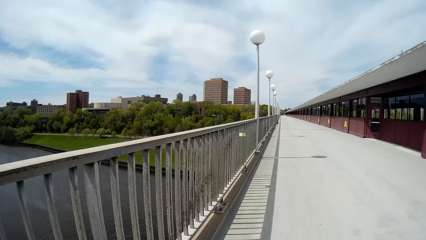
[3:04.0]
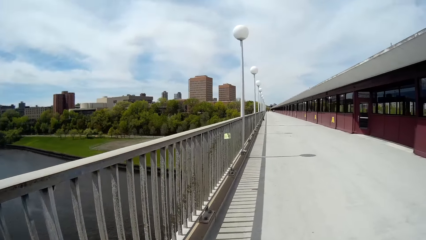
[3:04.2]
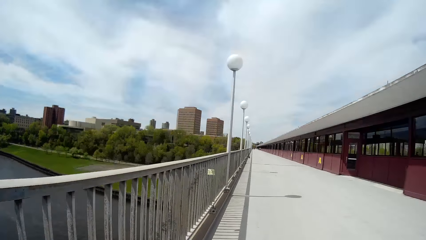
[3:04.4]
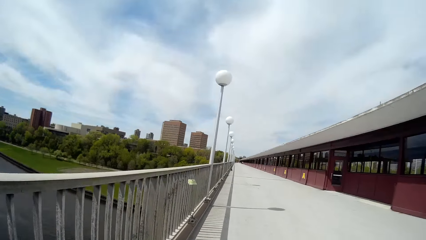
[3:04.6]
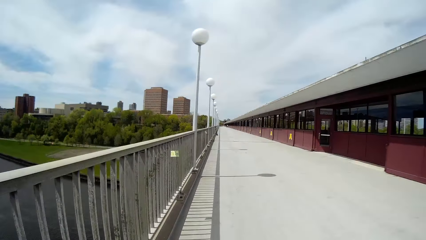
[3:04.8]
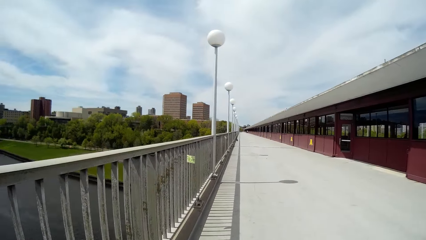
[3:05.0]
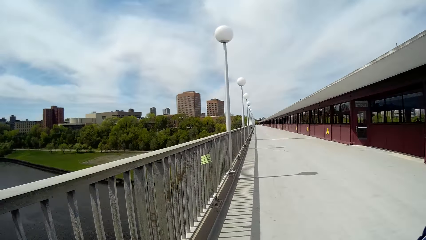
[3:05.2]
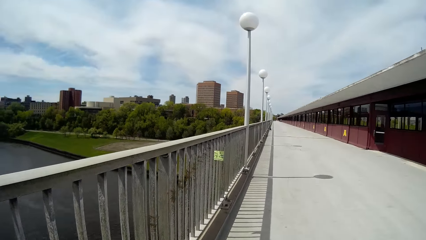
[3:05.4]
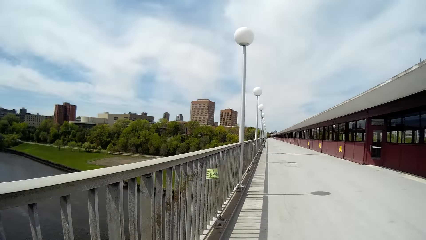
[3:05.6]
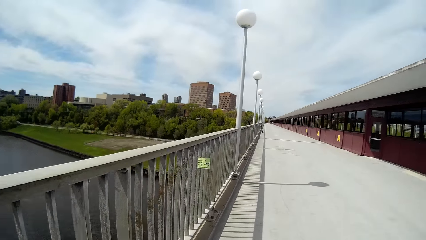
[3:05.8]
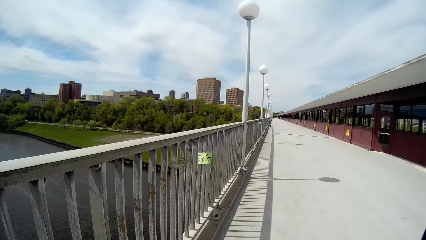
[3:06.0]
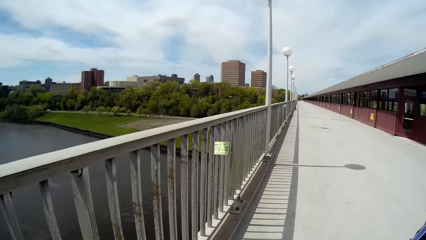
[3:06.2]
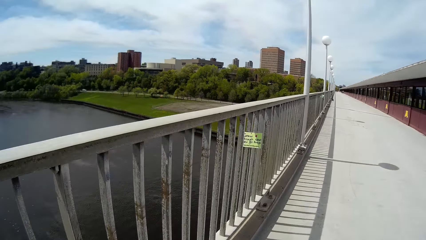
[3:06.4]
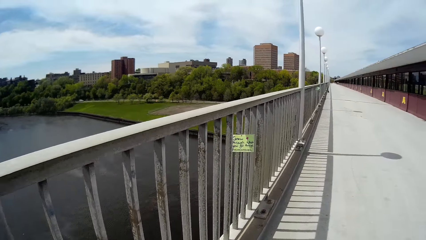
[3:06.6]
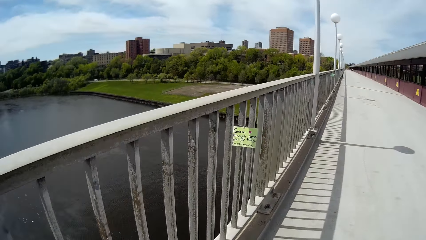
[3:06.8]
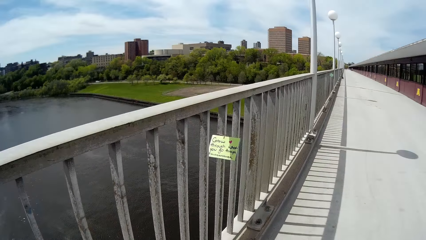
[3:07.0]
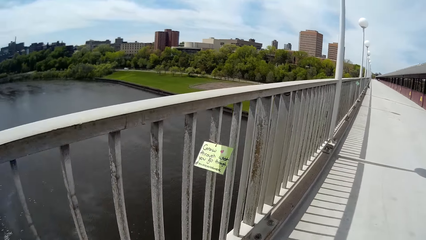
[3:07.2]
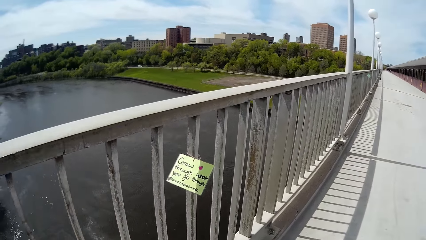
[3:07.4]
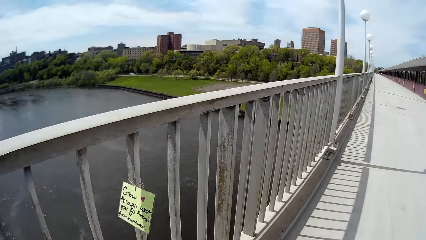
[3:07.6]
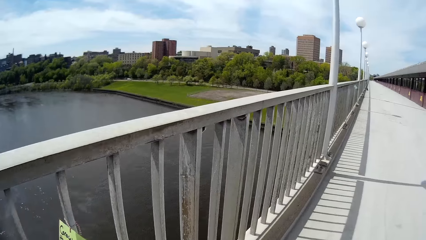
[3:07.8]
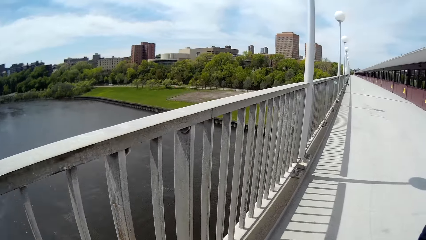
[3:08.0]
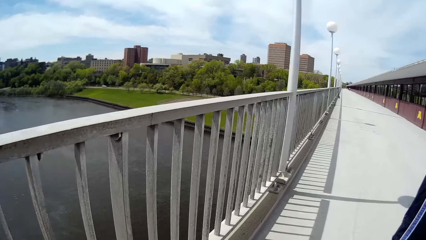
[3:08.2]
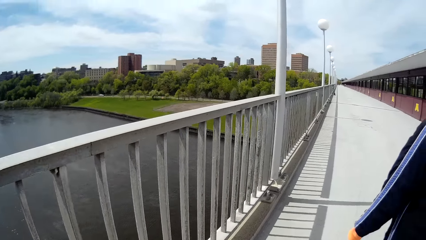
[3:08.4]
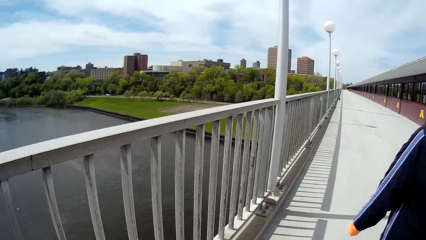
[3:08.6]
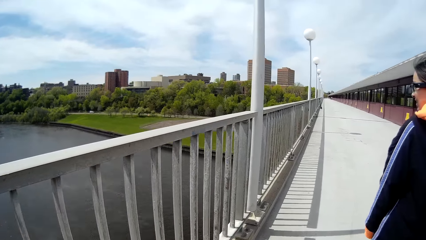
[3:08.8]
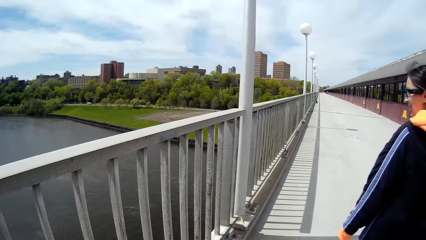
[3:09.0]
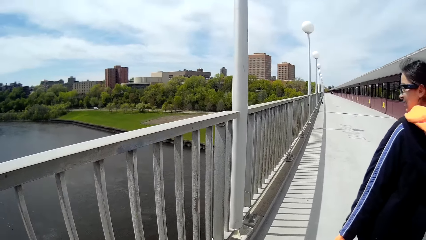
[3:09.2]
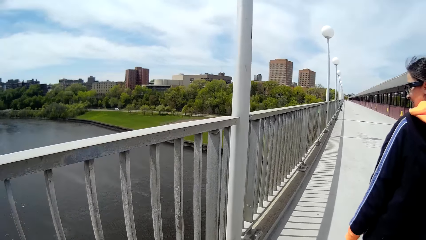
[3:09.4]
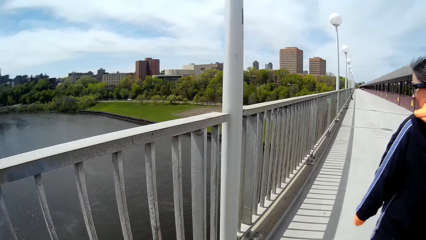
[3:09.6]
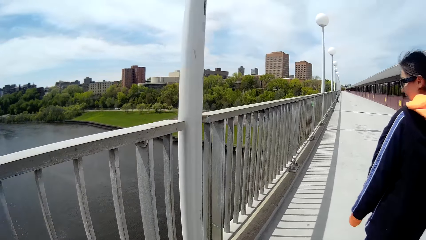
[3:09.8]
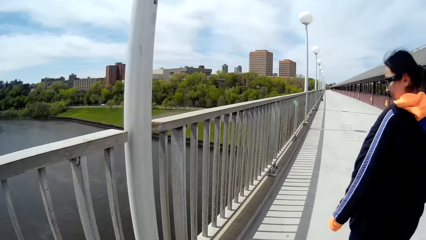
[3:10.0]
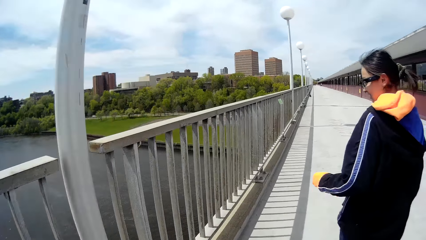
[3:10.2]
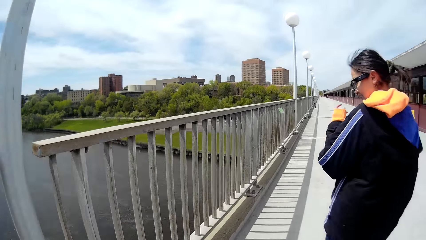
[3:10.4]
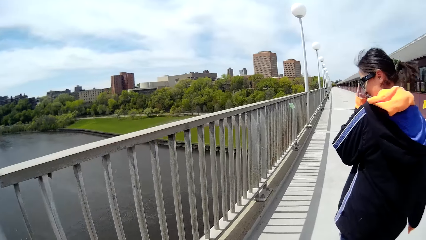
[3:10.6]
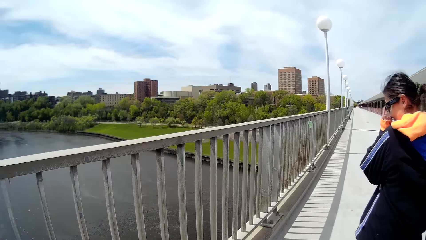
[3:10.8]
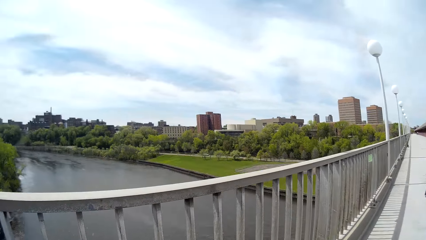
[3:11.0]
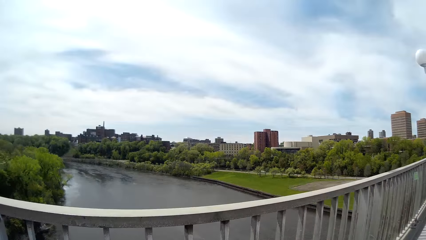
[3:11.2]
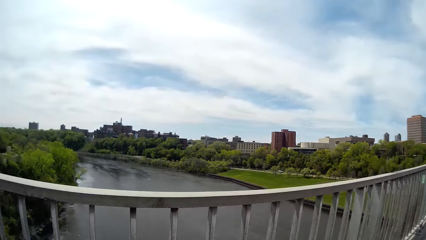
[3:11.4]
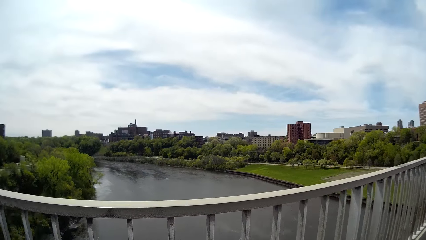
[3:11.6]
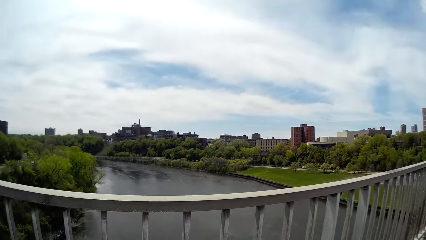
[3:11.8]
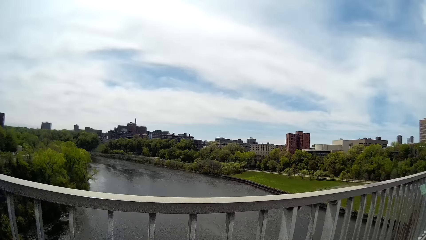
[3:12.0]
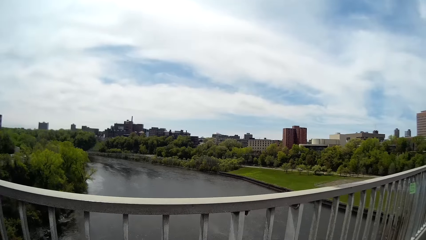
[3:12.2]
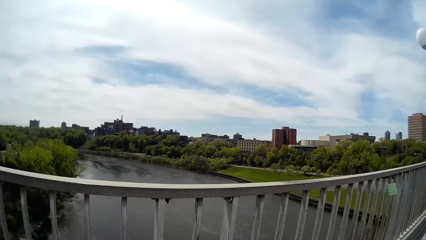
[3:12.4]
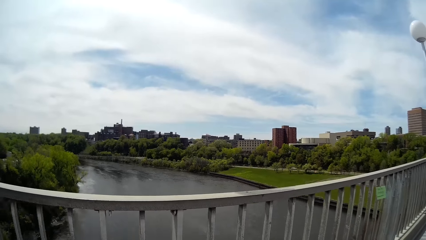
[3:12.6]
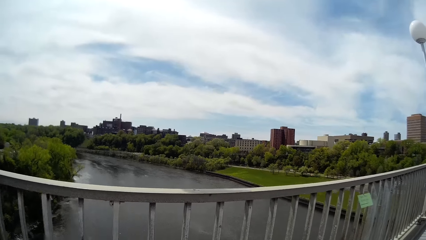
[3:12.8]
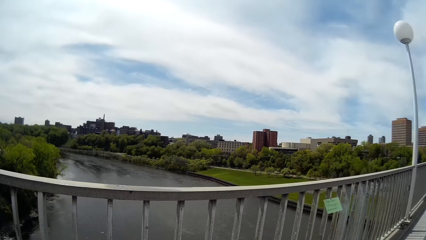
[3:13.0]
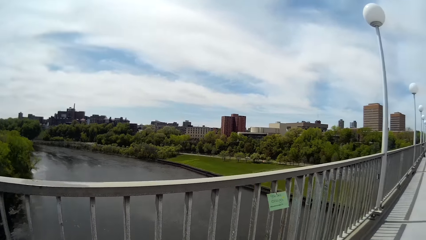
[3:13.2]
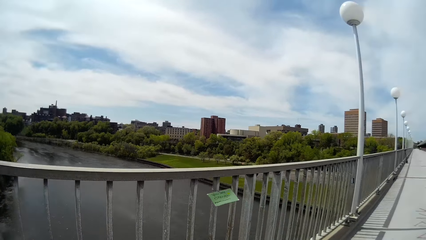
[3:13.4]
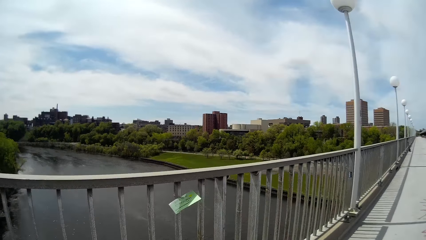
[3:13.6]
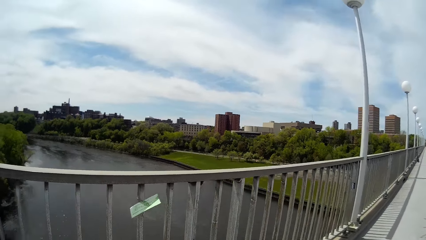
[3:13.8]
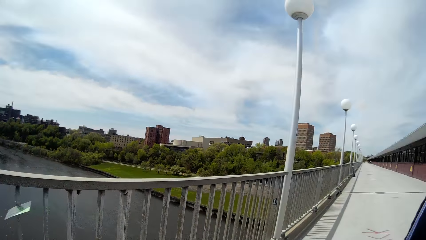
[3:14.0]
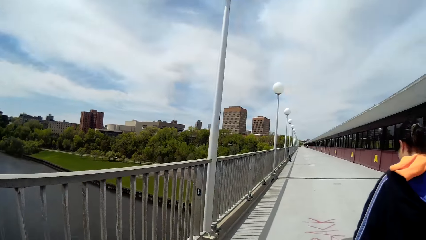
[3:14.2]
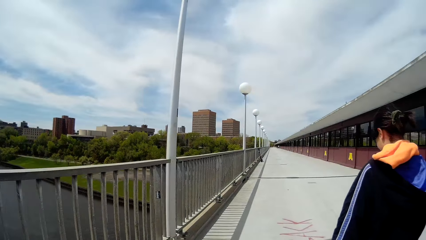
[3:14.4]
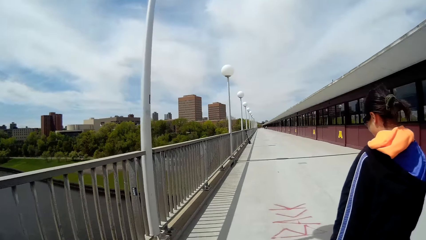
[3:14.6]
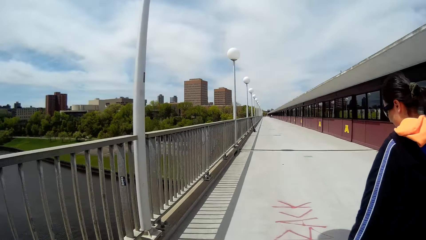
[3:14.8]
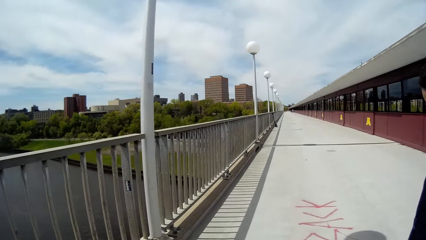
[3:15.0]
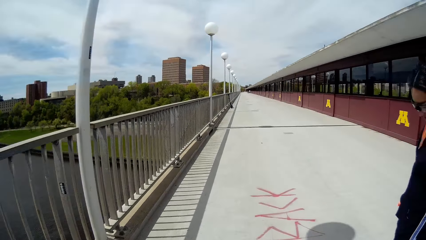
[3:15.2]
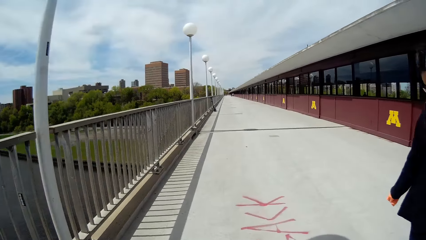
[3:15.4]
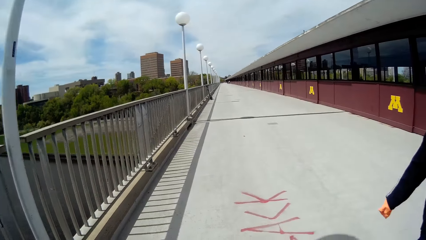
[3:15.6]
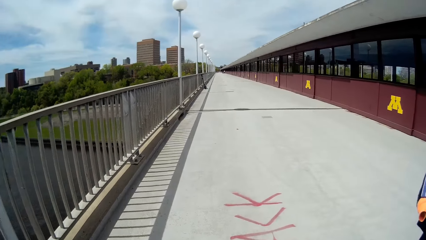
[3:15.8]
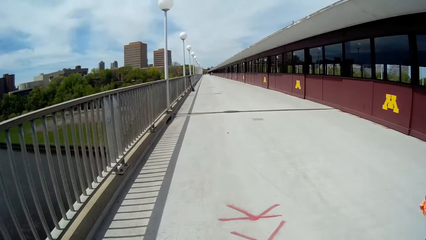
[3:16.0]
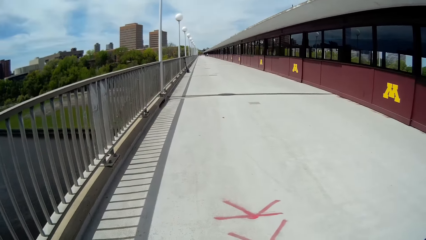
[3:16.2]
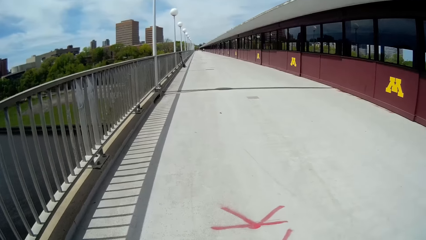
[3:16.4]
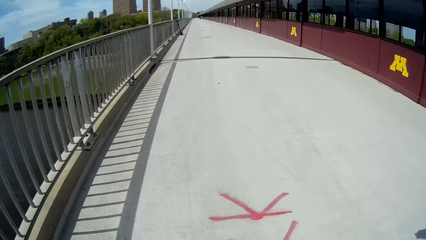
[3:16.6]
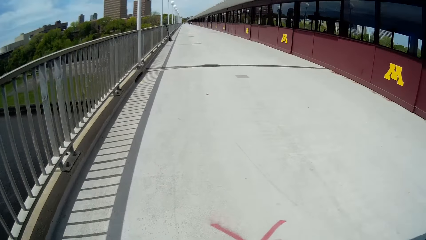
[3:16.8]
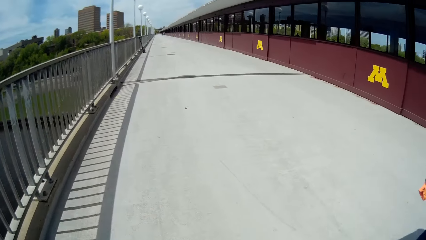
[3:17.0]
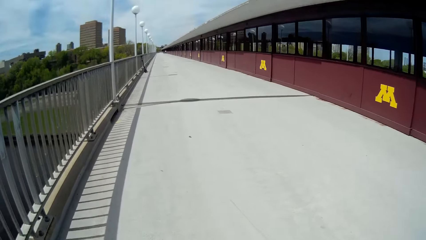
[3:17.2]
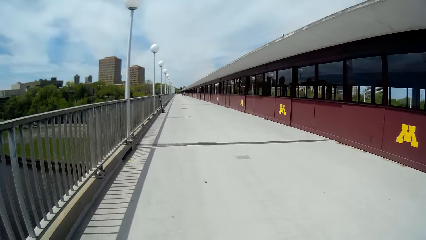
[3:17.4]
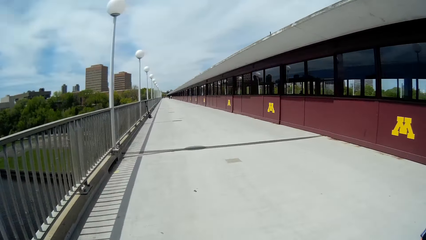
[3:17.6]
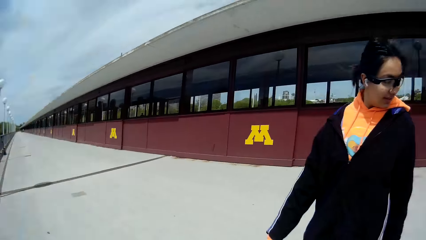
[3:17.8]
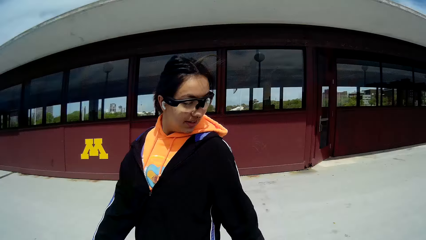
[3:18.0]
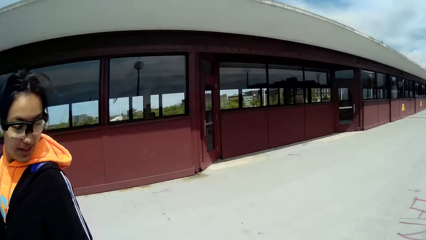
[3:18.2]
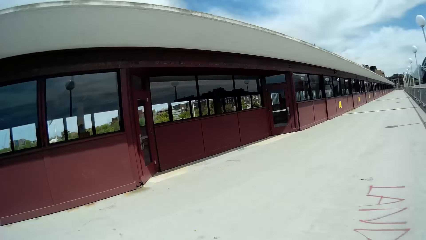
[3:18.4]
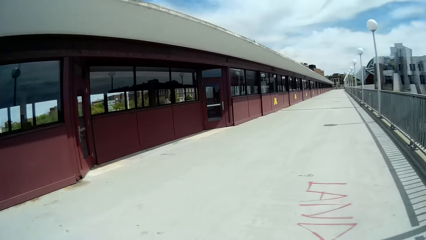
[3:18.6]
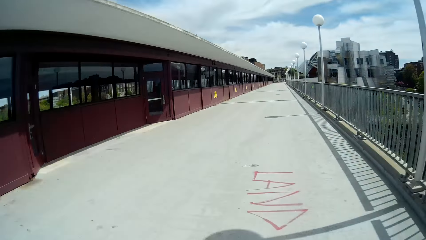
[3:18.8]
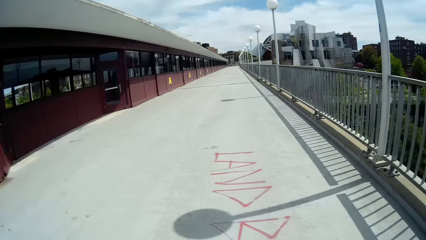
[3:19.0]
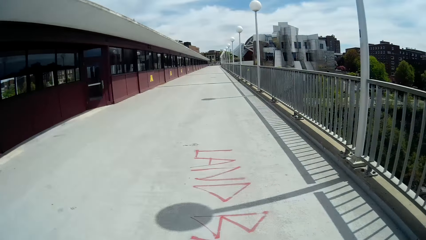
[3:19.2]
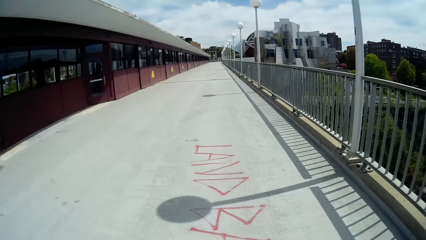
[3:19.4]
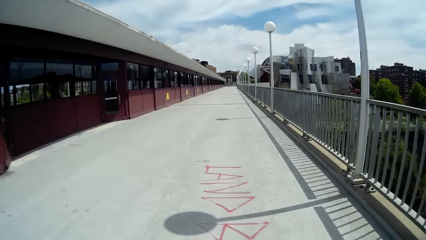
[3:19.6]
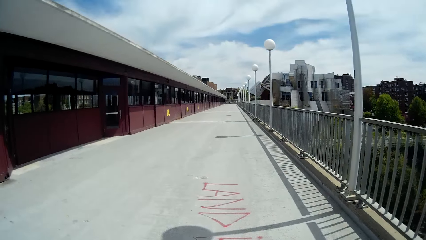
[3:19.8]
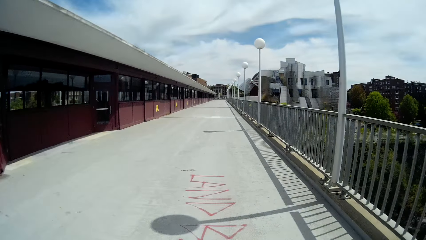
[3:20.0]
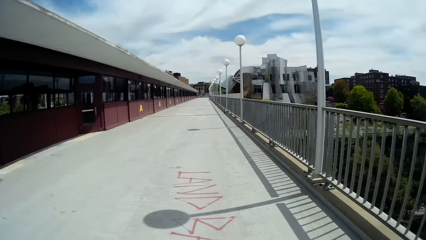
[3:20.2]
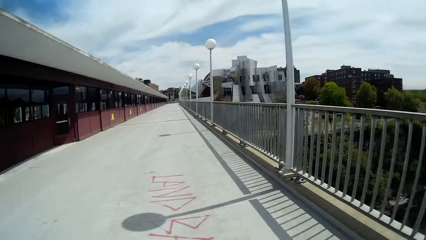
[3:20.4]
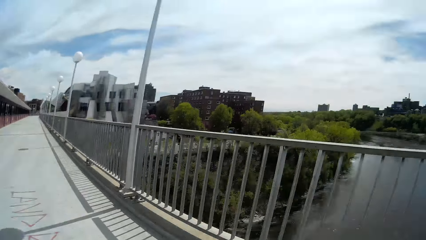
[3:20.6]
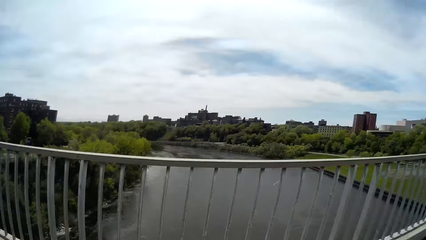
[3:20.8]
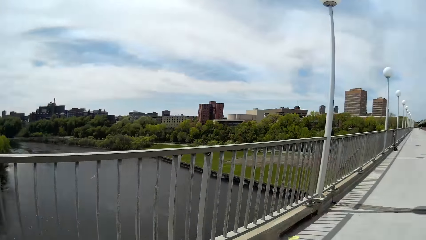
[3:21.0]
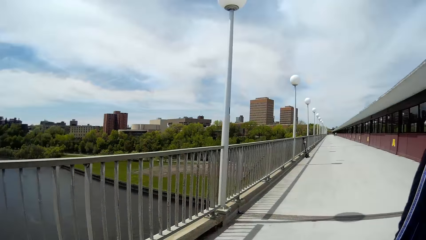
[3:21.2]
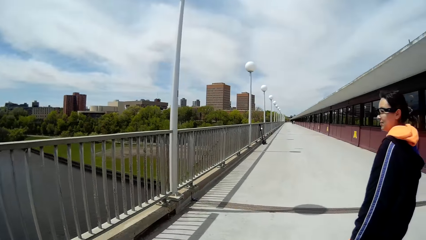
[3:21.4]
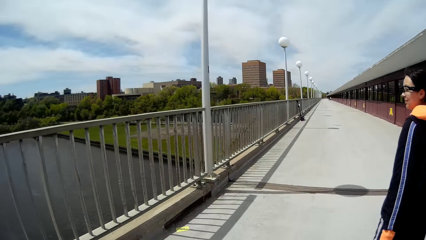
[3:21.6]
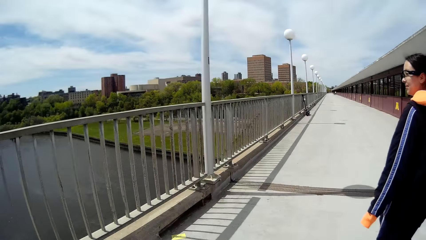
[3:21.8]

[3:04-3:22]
The camera wearer looks around. They walk around. They look around. They walk around. The woman converses with the camera wearer. The camera wearer turns around.
